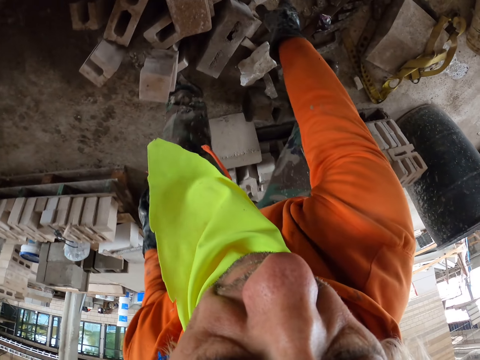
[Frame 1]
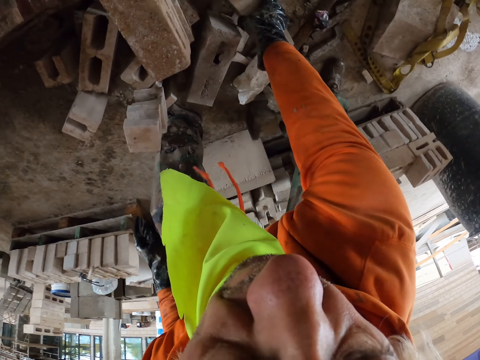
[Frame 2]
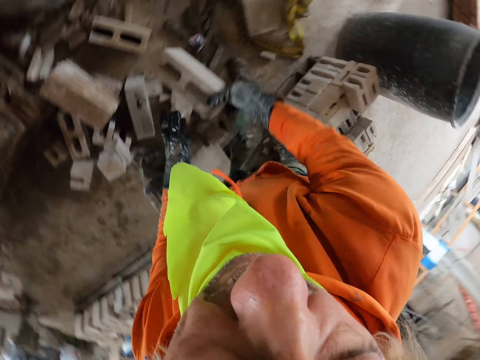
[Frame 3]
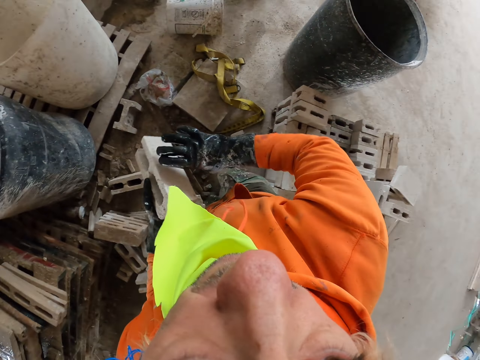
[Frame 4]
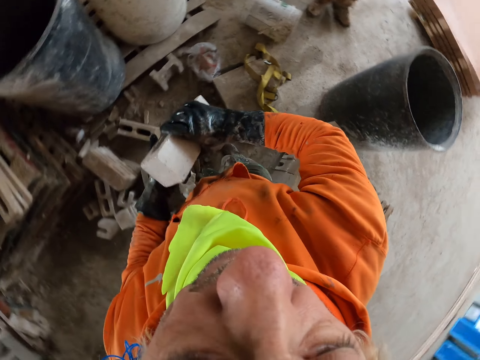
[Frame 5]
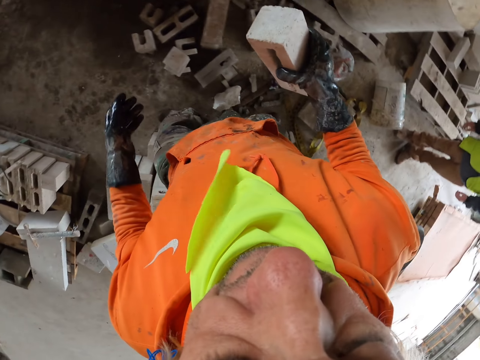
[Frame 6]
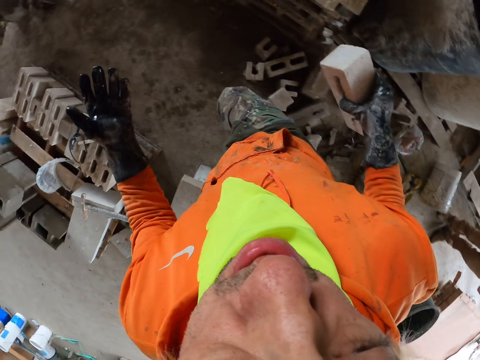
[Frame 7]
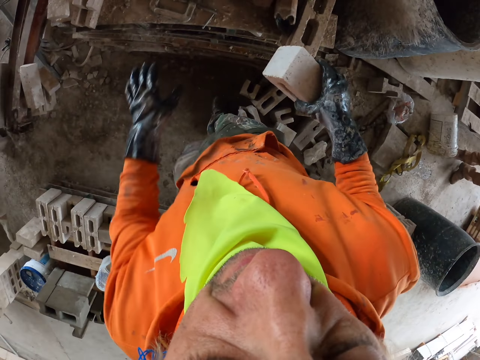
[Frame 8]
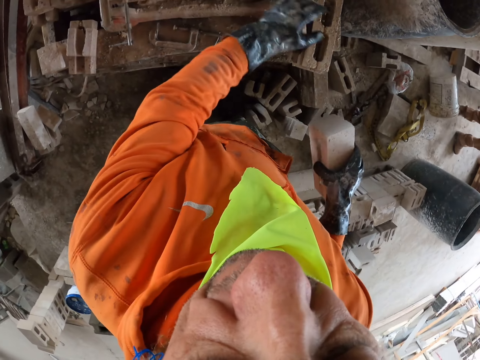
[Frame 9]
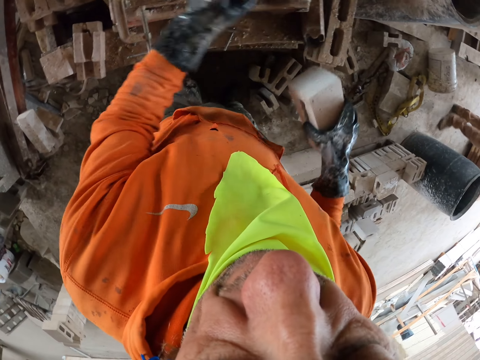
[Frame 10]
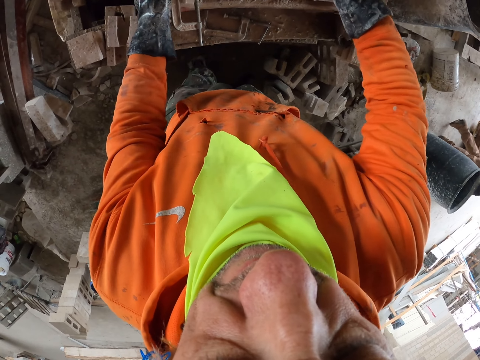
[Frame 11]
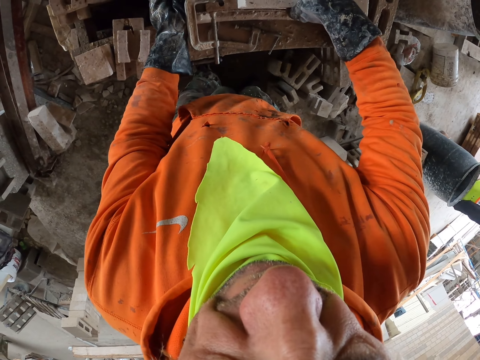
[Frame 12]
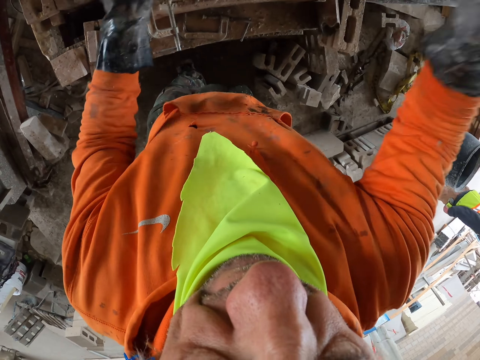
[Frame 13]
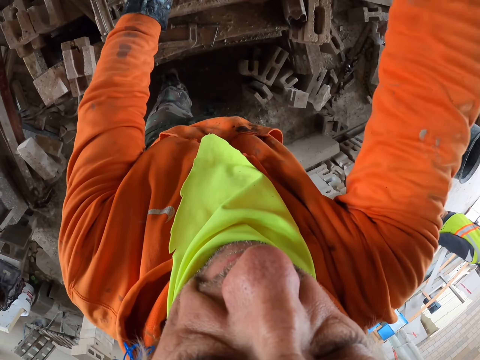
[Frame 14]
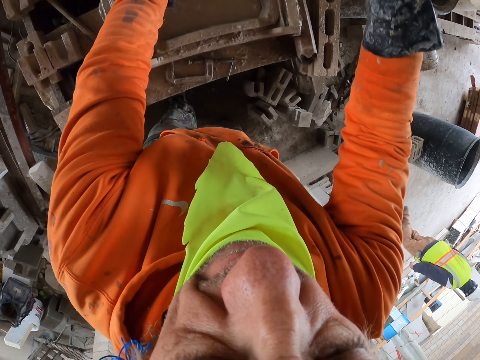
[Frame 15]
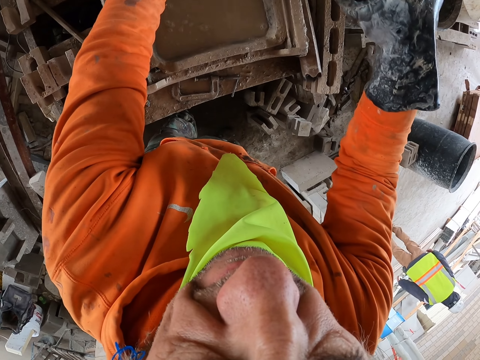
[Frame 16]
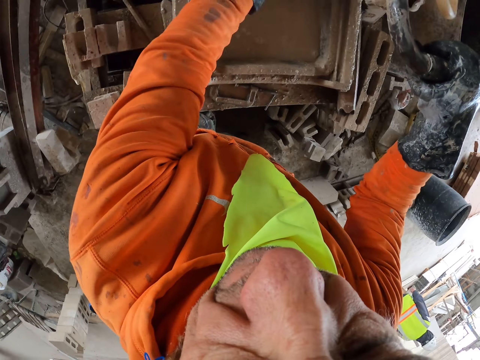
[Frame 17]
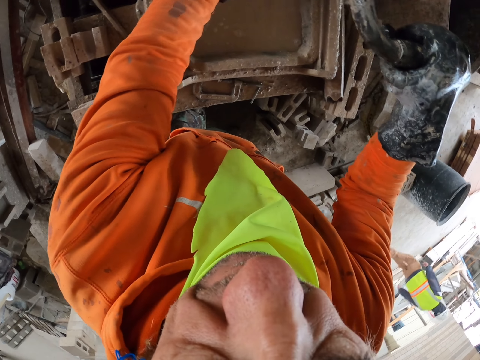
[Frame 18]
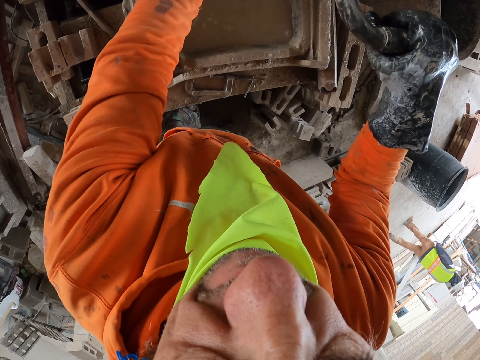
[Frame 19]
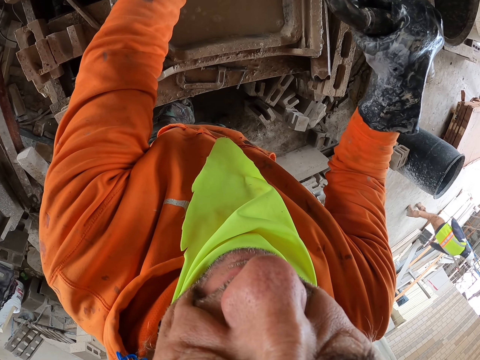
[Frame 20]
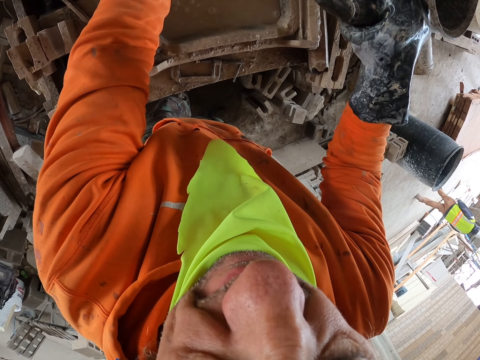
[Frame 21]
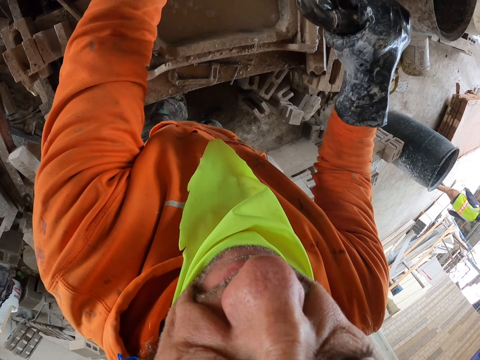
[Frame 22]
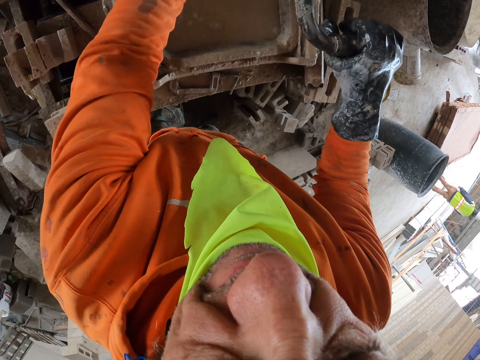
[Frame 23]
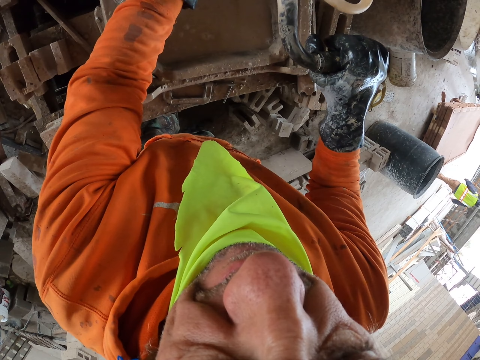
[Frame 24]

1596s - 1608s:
The camera wearer picks up a brick. They wipe the surface of the brick maker. They put the brick on the brick maker. They cut the brick.

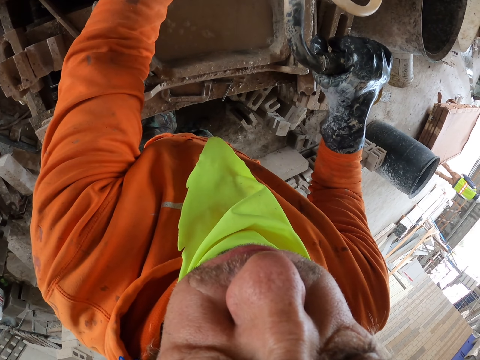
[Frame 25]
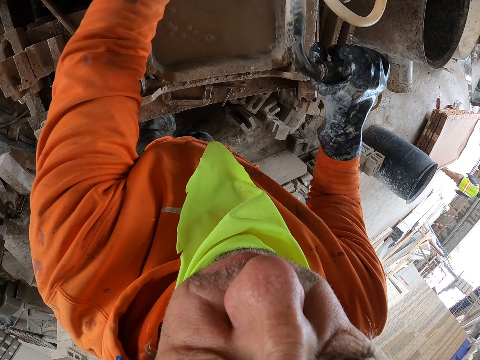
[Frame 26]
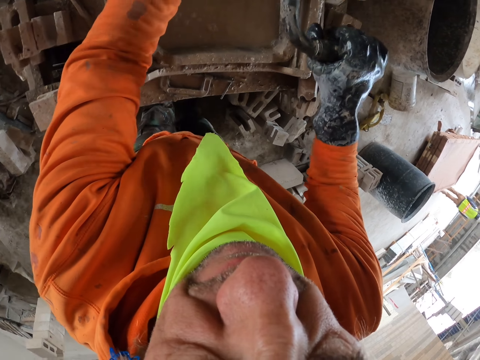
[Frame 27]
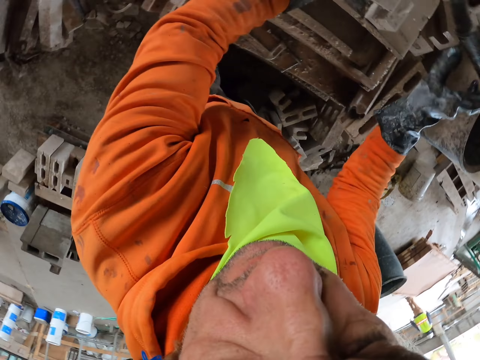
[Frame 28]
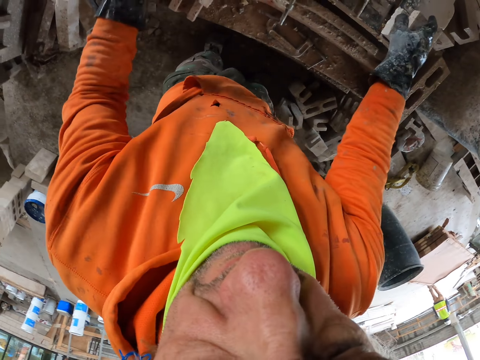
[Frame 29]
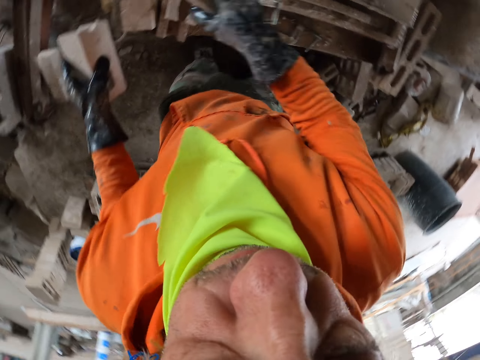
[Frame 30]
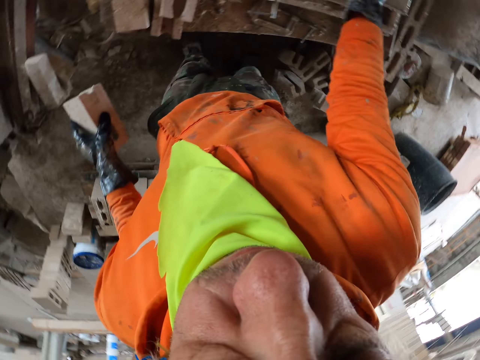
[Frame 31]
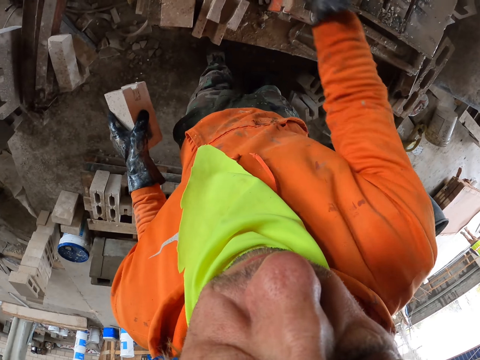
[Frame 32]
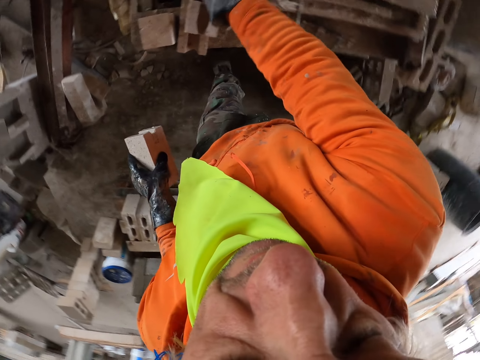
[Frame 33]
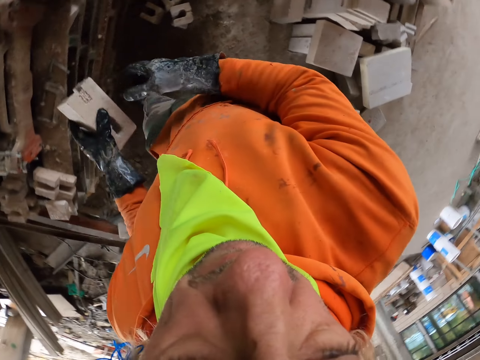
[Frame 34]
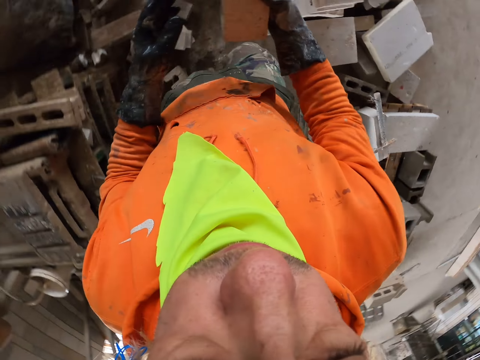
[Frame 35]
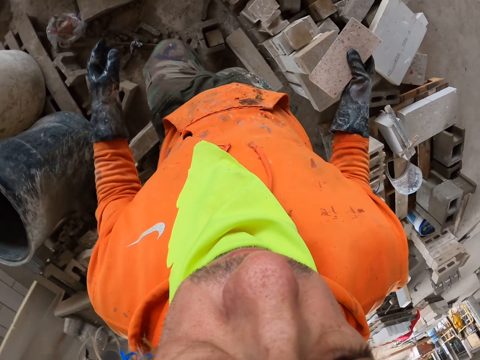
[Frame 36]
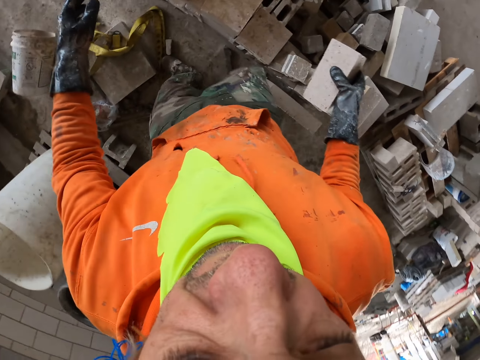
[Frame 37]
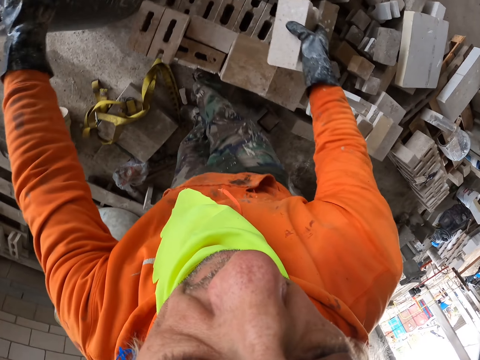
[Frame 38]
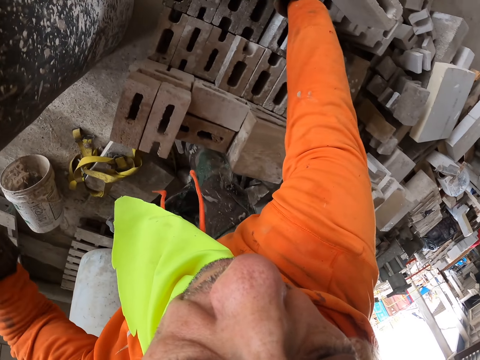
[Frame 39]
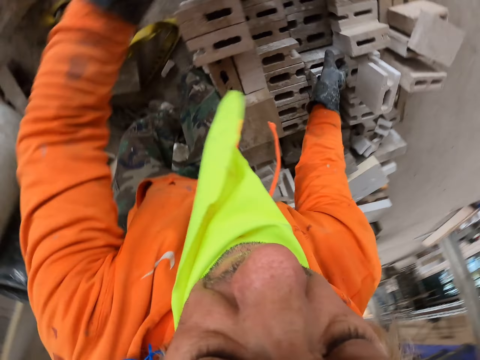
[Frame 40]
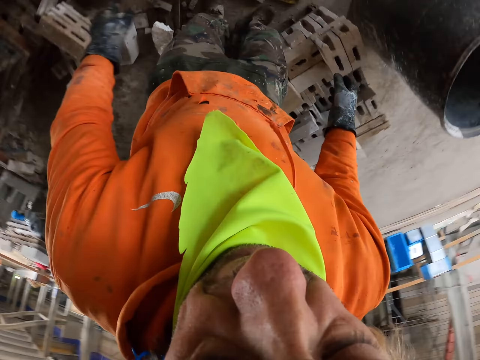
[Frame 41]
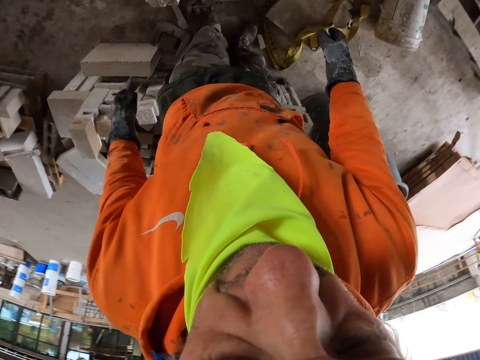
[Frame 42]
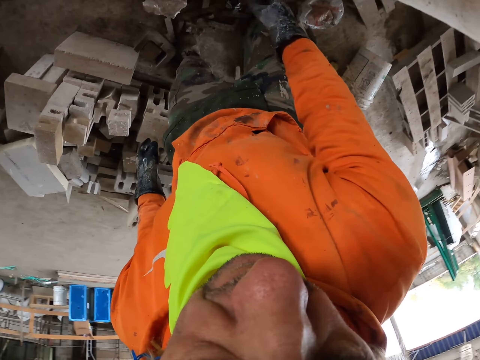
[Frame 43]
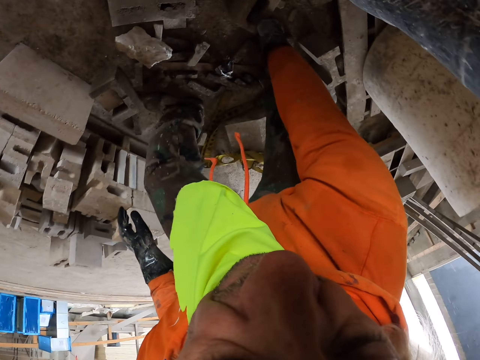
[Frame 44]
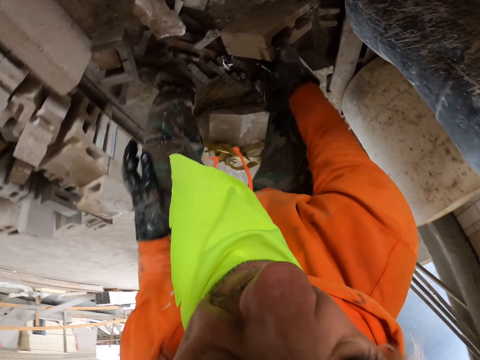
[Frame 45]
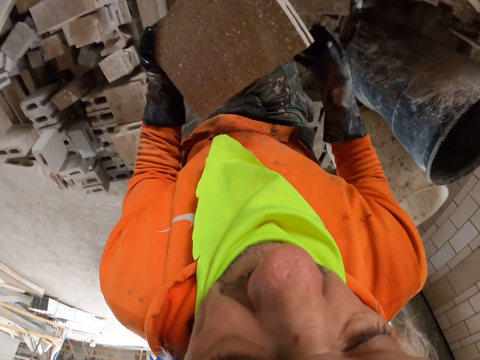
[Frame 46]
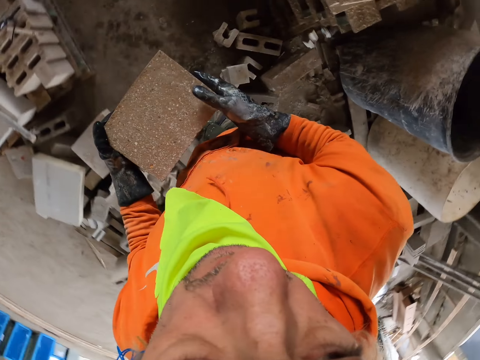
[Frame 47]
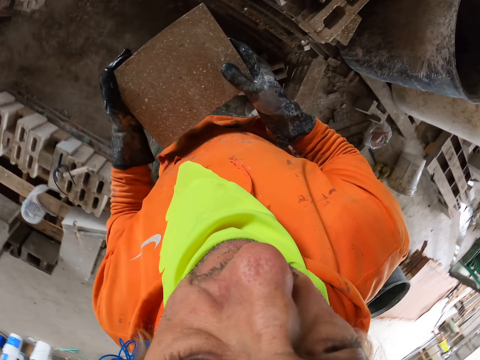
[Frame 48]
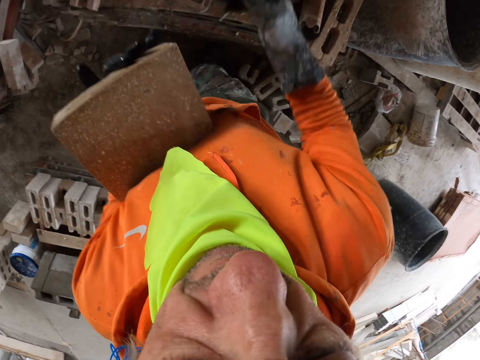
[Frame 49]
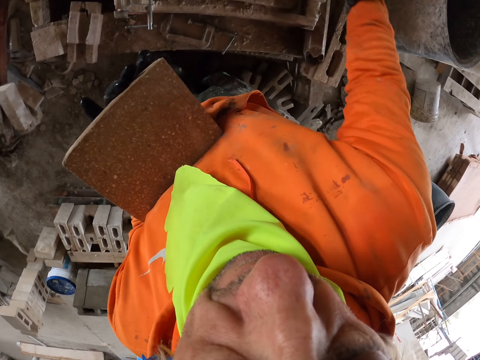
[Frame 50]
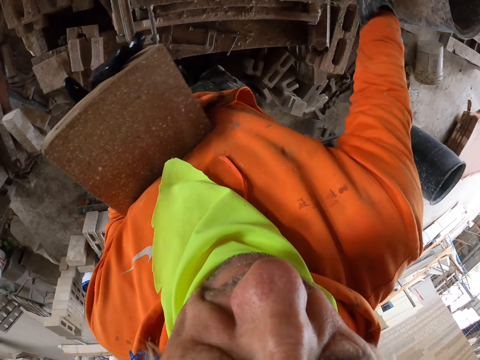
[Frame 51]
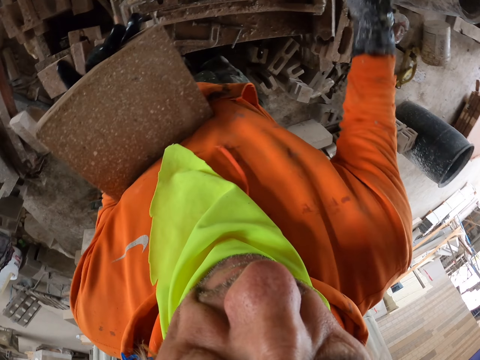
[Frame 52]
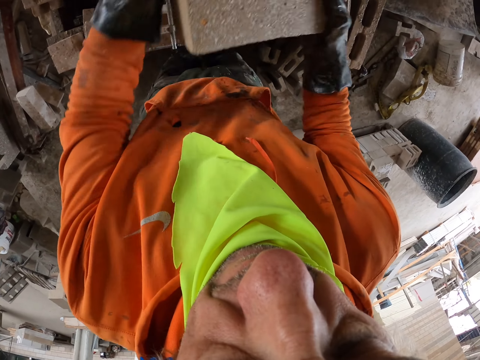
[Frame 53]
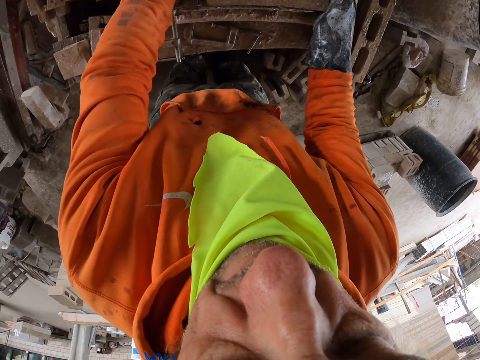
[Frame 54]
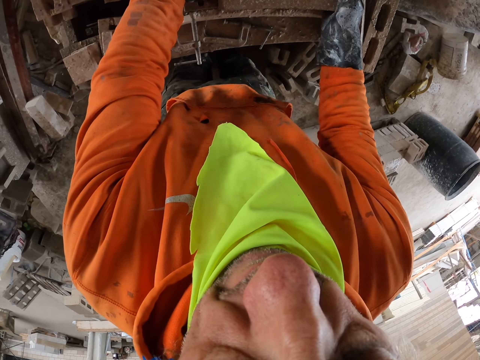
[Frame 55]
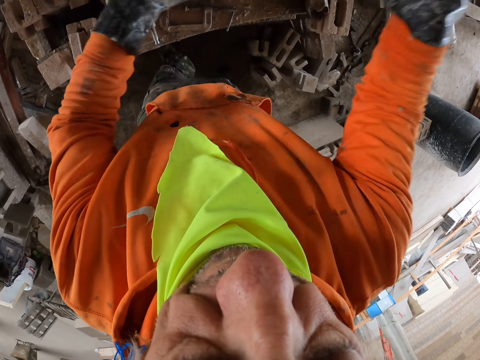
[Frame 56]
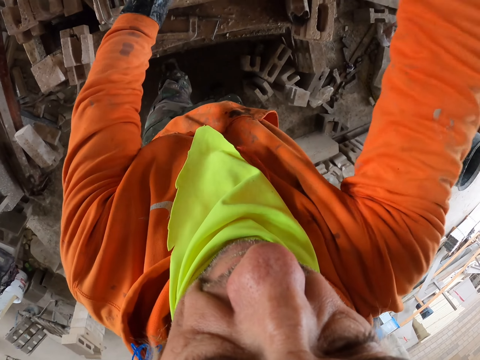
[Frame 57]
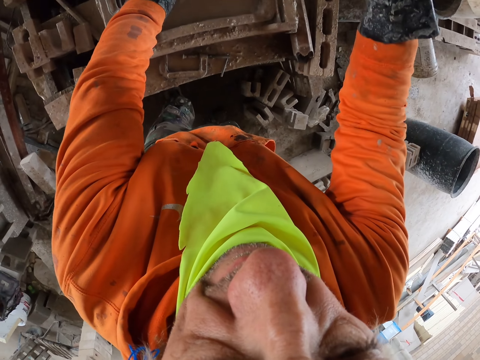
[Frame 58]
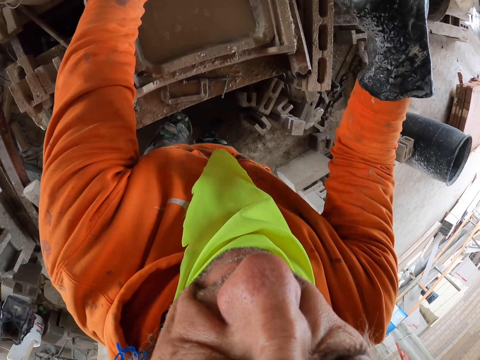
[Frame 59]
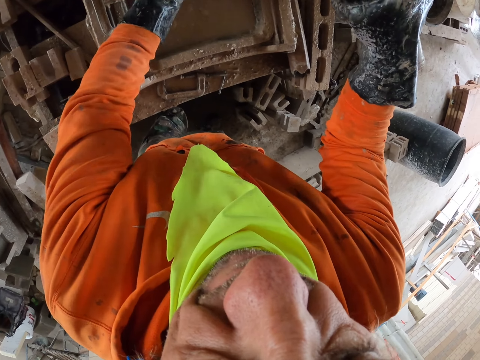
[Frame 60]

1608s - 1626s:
The camera wearer puts a brick aside. They walk around. They put the brick aside. They pick up the brick. They wipe the surface. They put the brick on the brick surface. They cut the brick.
